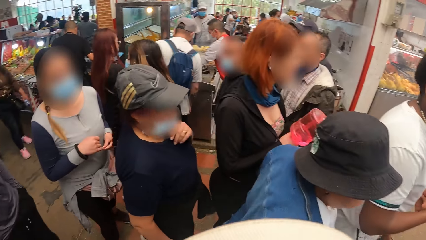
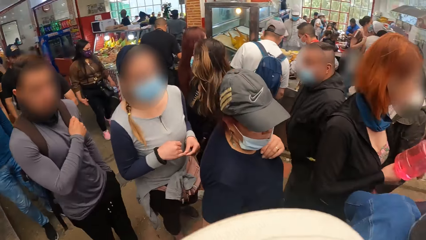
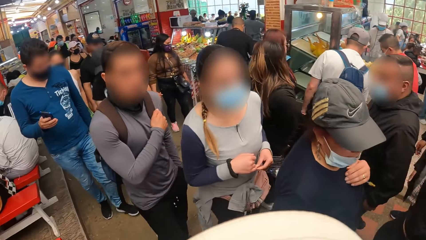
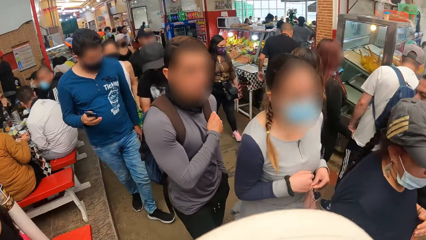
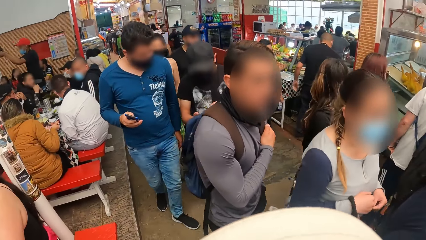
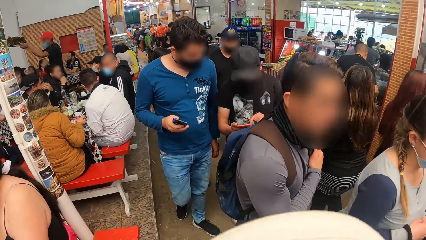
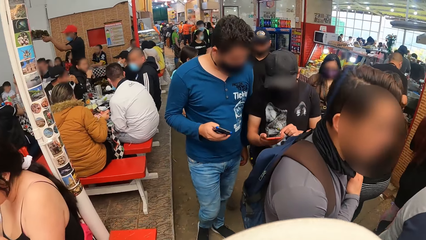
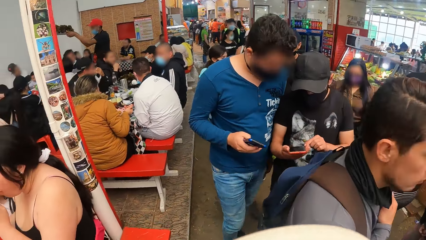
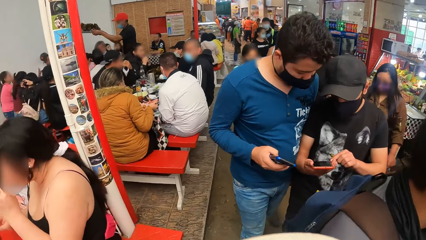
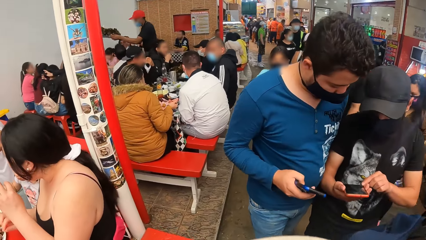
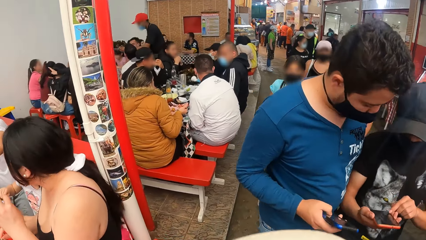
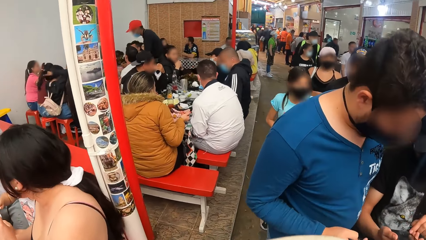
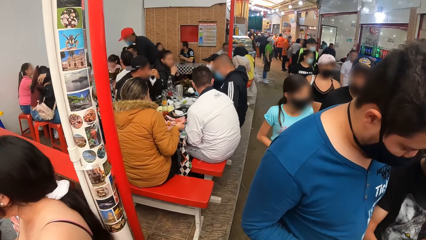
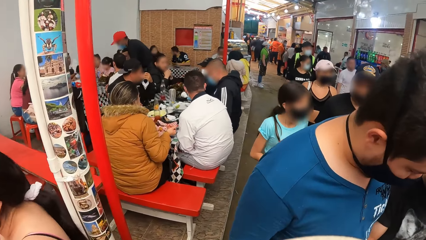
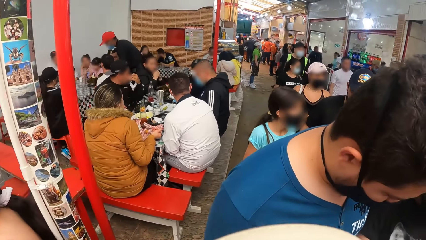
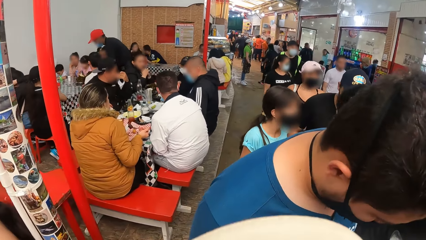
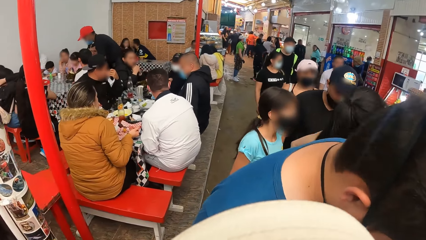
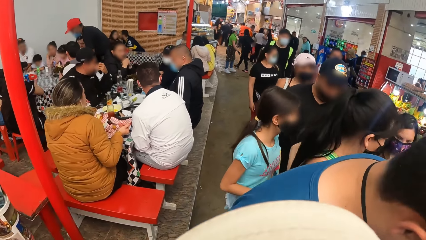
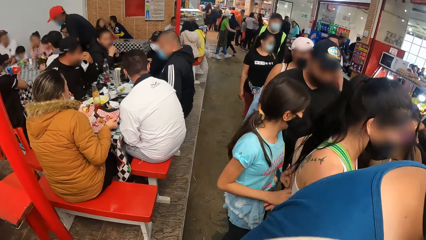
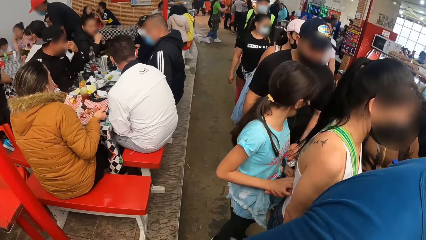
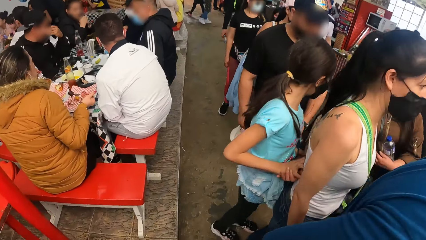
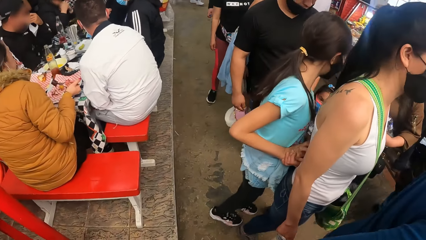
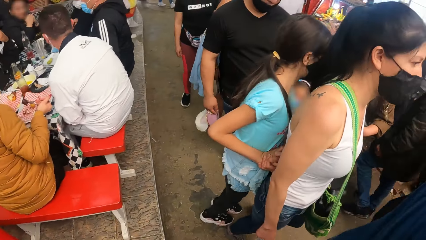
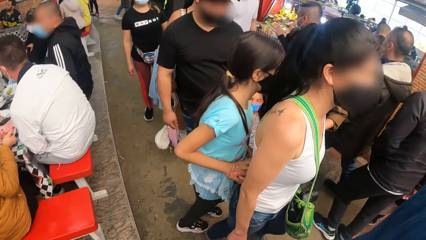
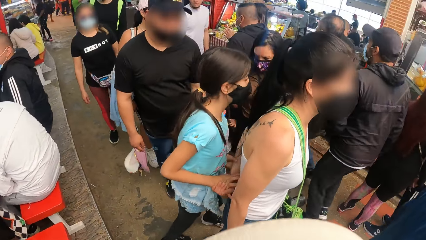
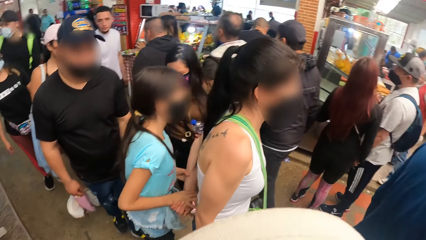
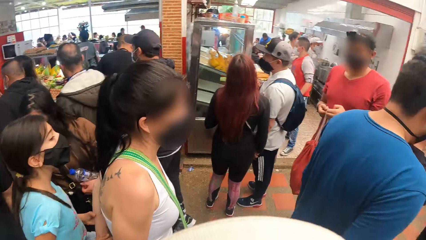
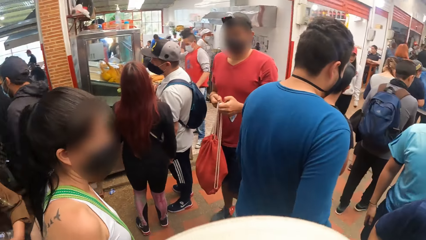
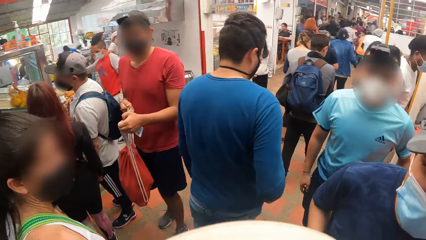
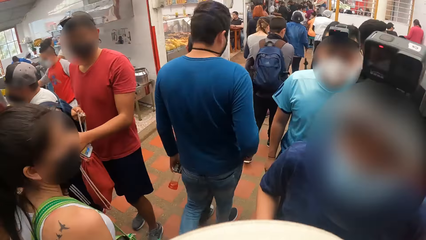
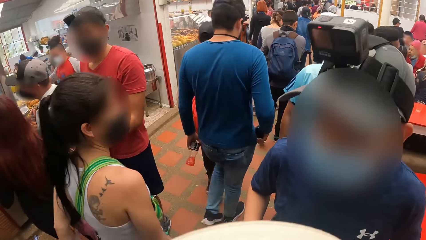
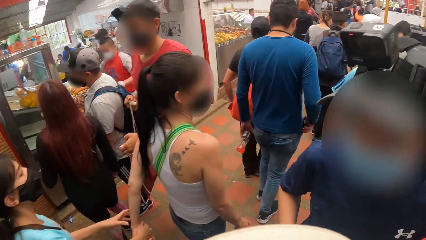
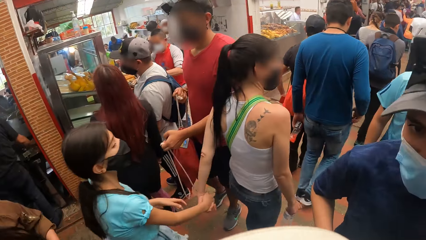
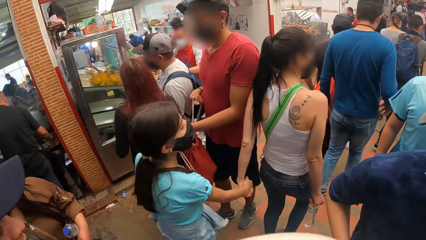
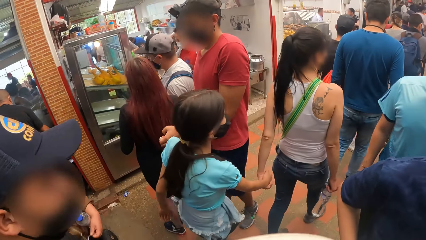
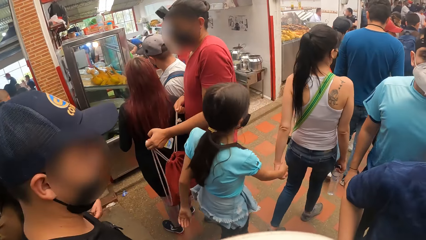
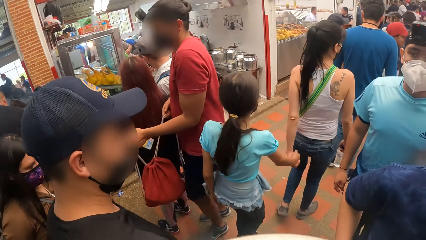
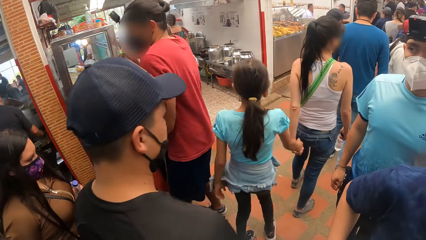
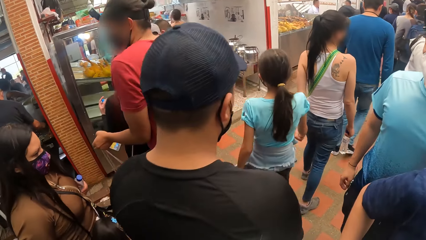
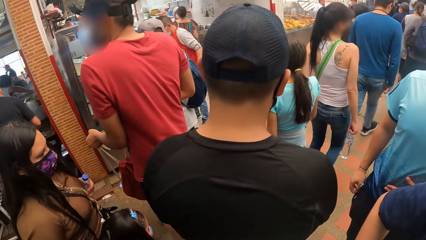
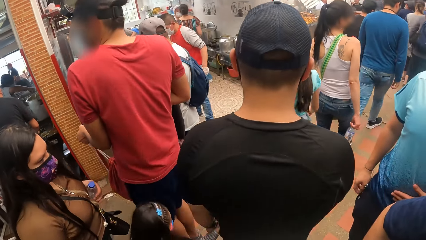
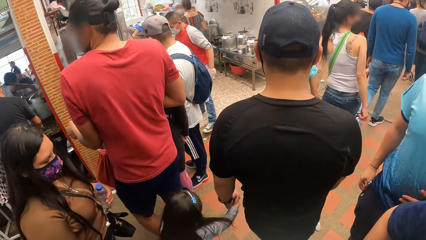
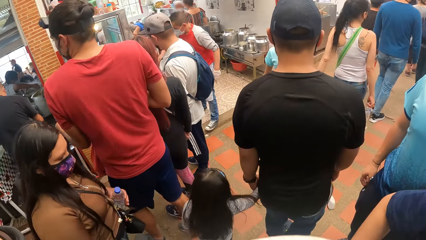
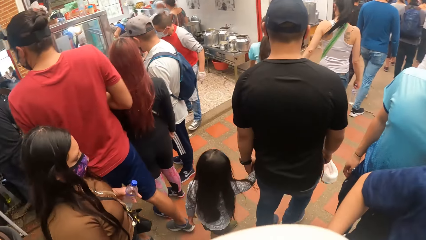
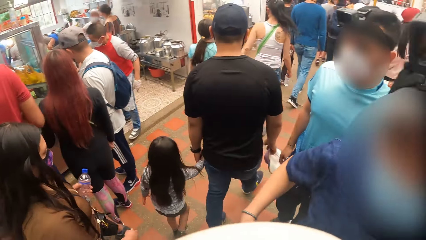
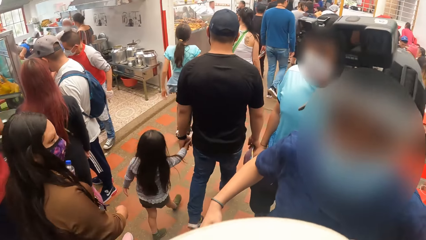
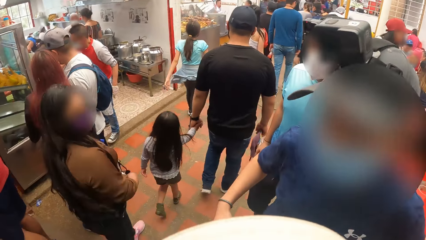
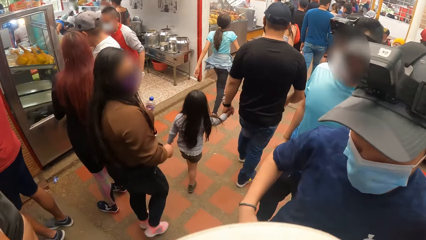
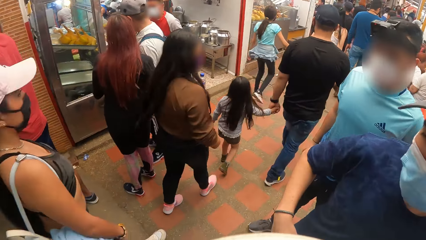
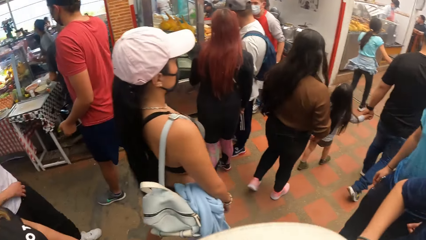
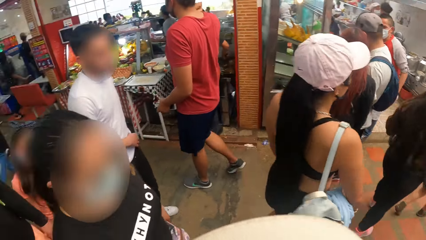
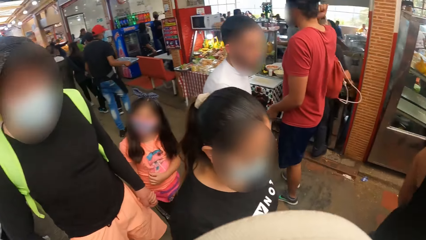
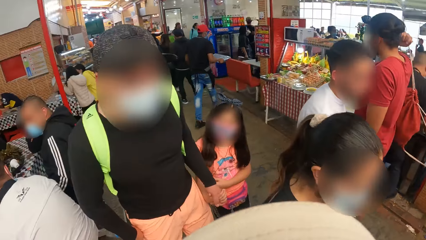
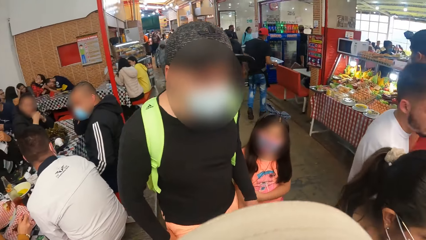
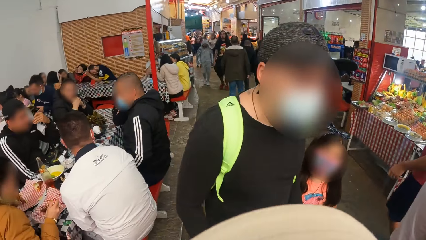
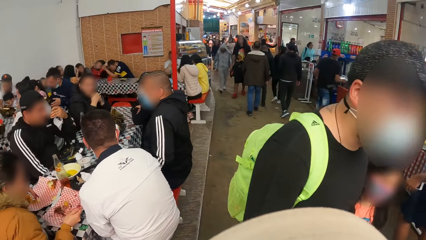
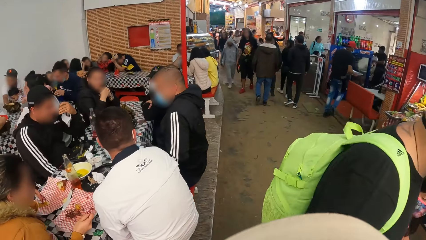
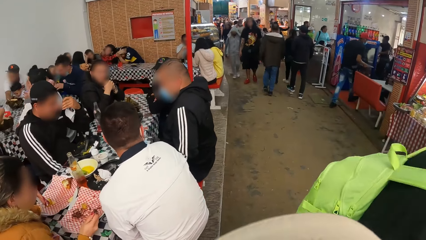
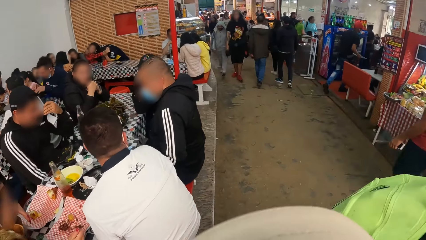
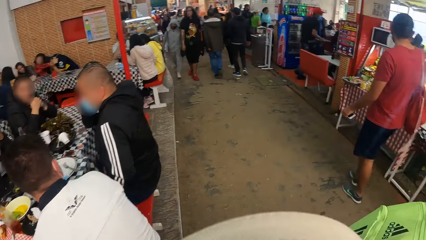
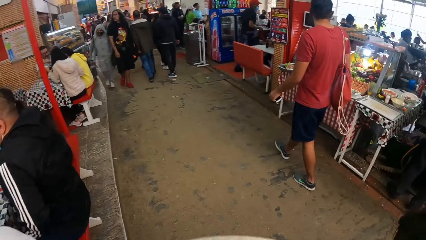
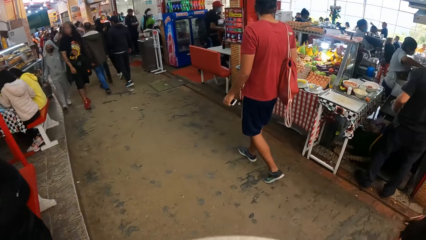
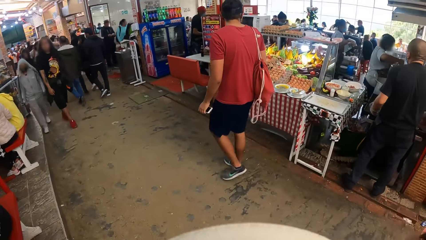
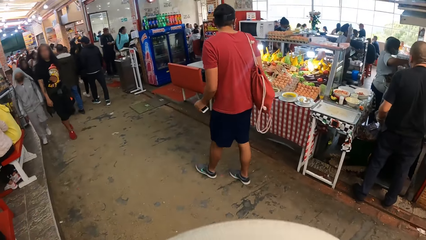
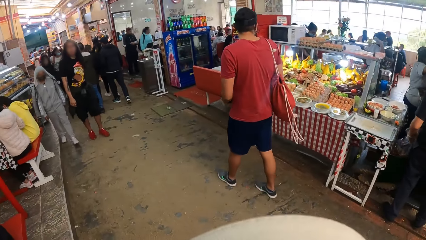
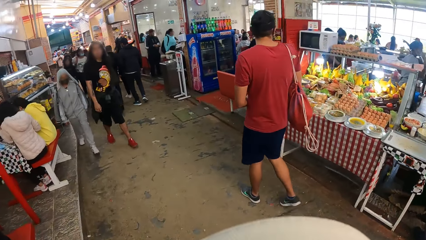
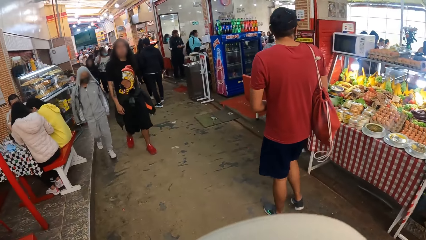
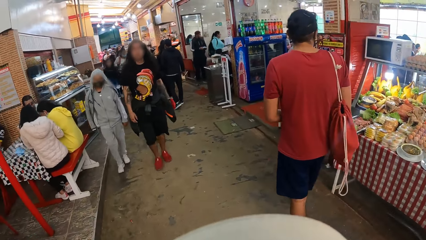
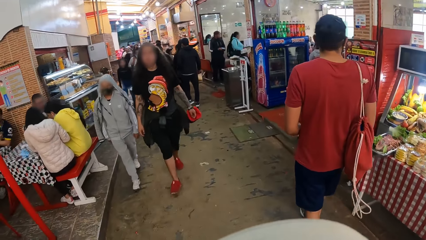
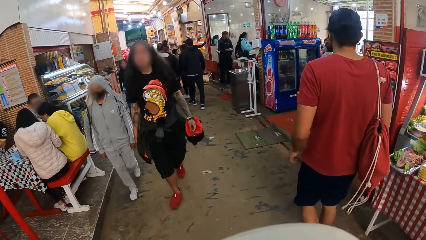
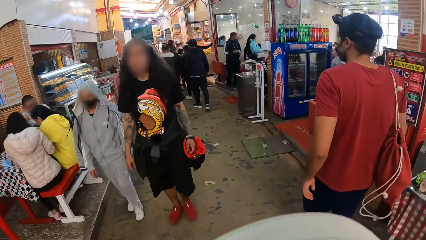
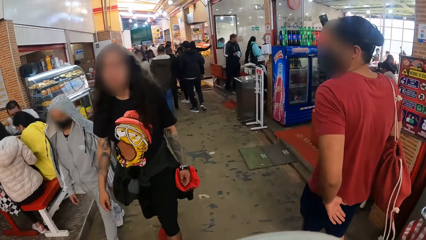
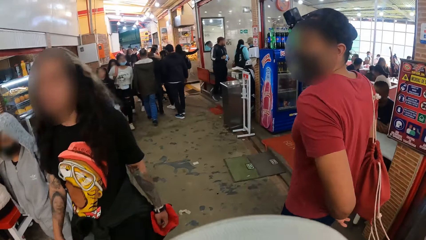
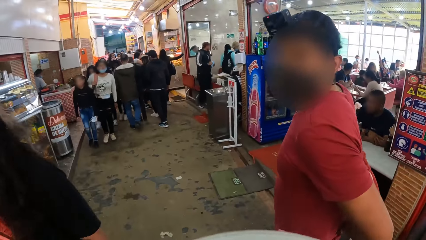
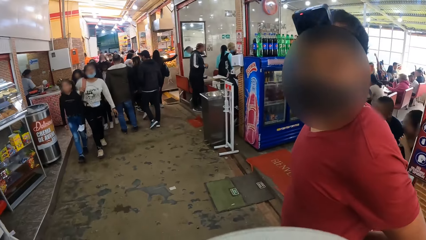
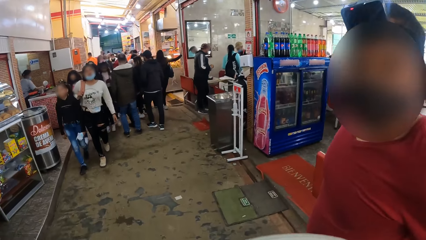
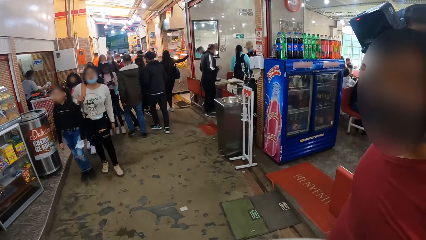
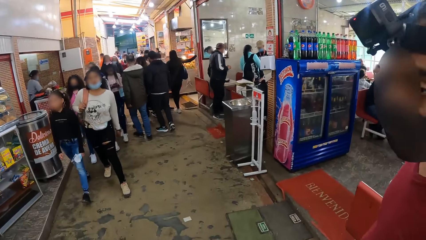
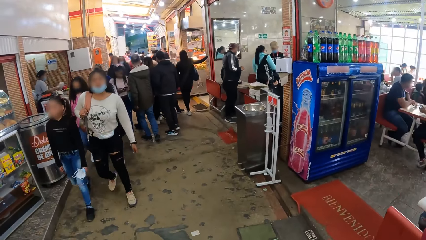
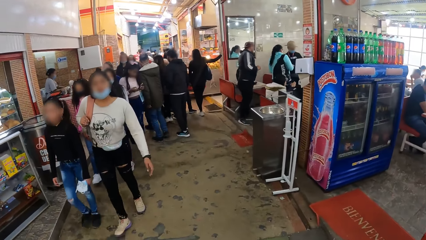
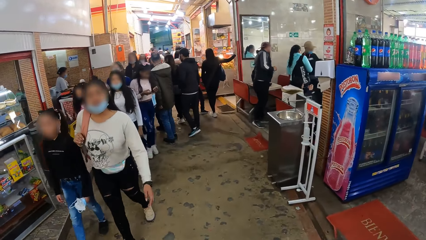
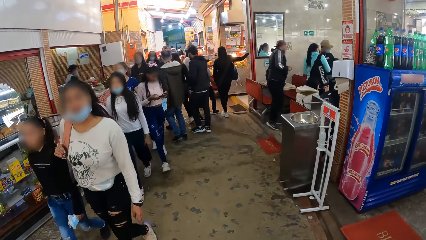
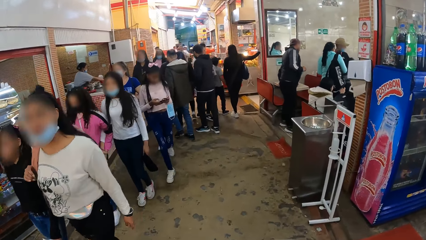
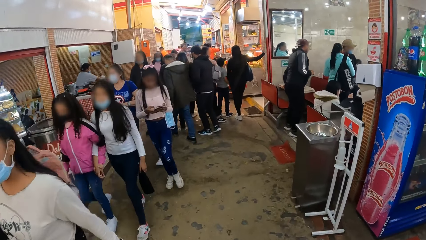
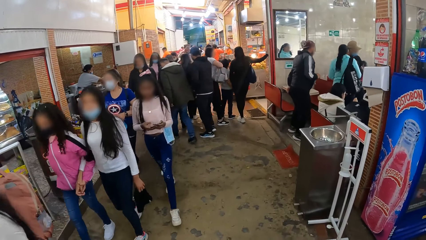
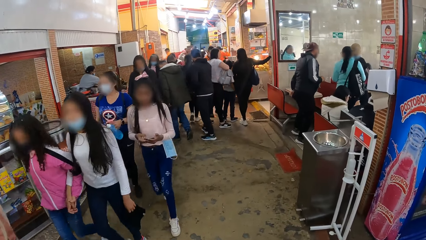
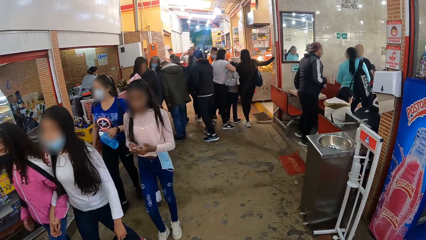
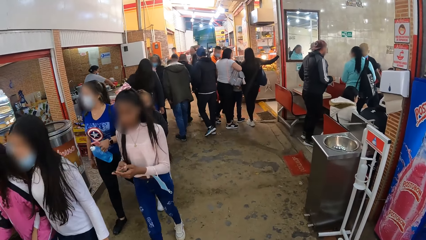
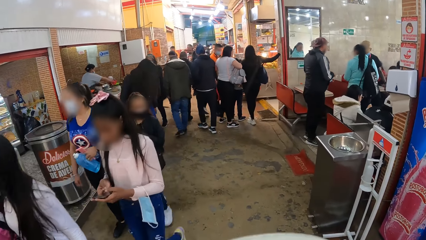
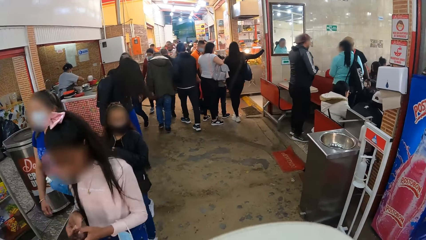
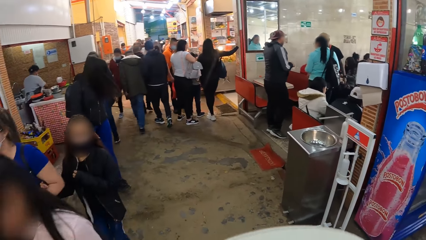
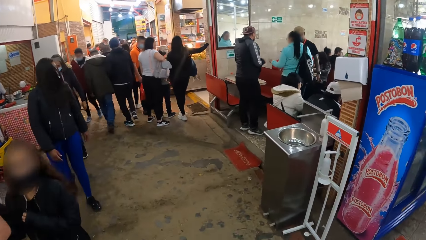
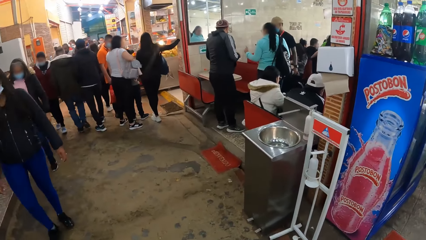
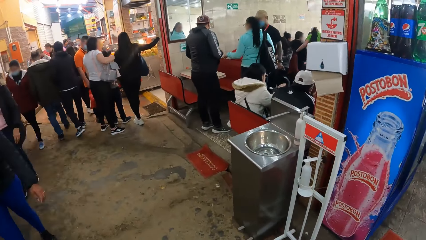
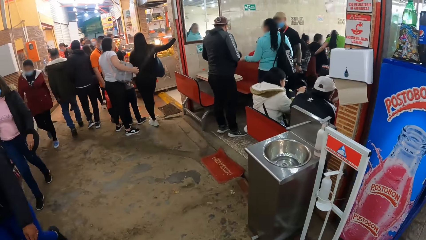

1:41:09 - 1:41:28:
The camera wearer holds a bag. They move around. They walk through the cafeteria with the first man, the second man and the third man. They turn back.
